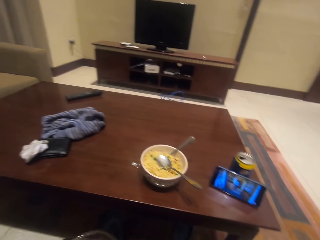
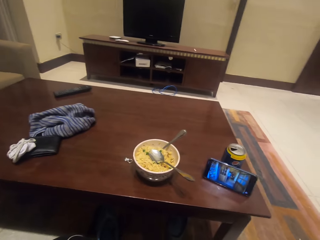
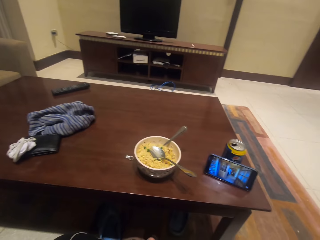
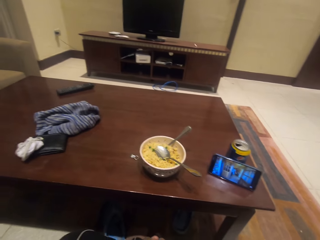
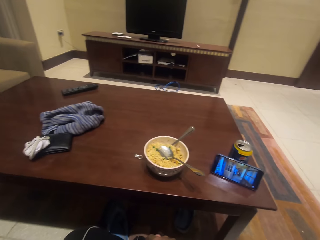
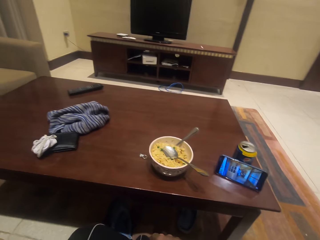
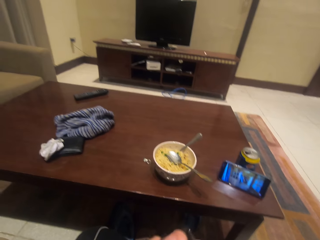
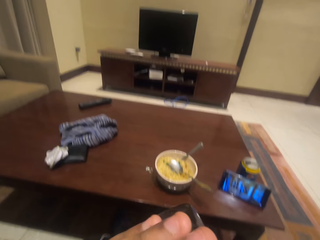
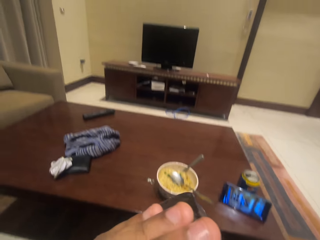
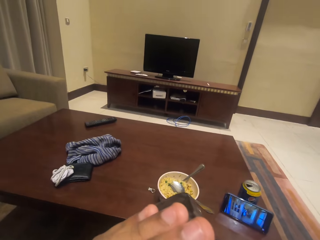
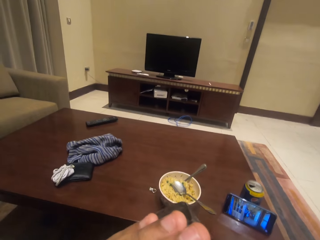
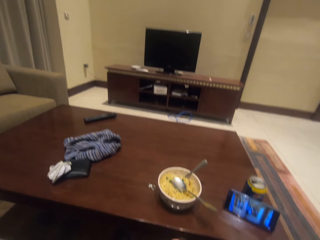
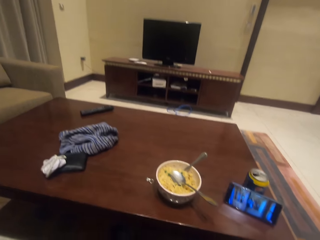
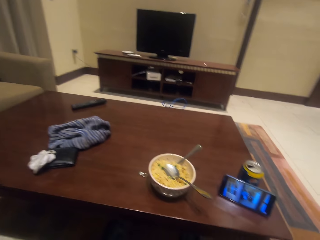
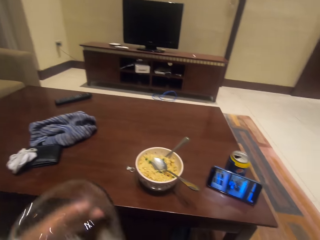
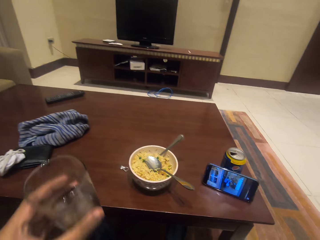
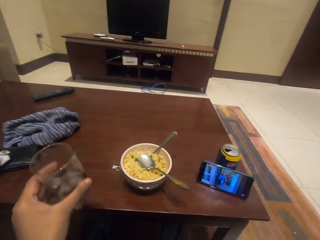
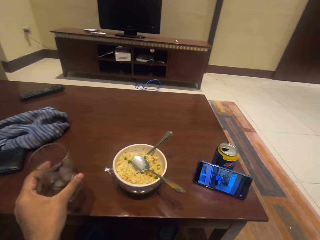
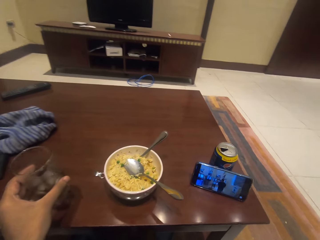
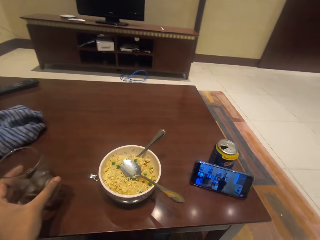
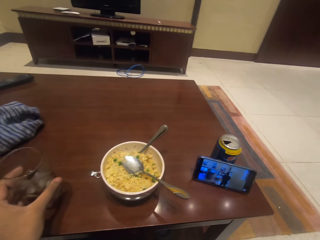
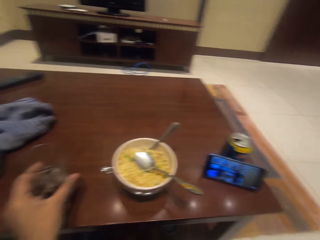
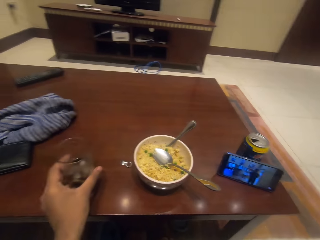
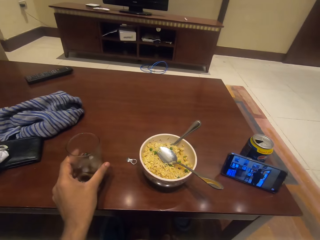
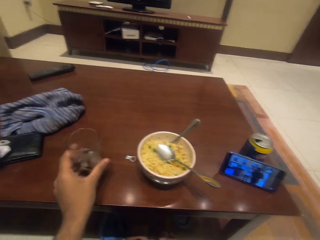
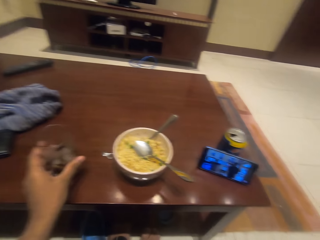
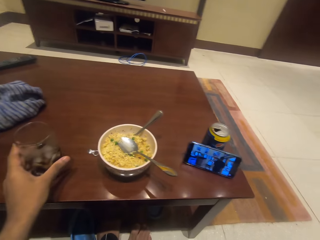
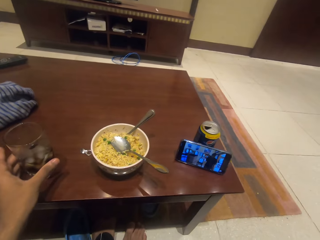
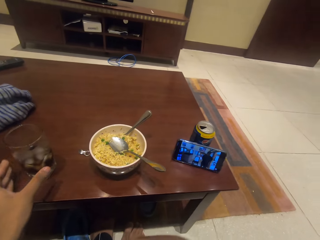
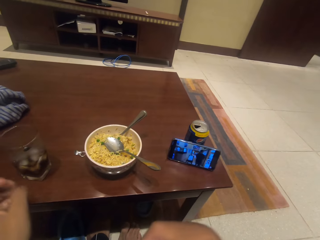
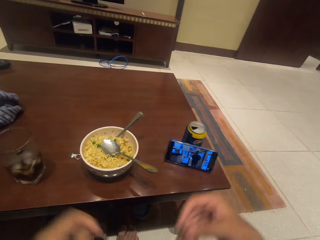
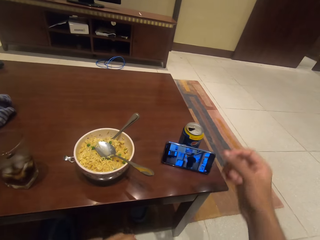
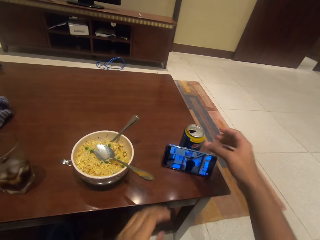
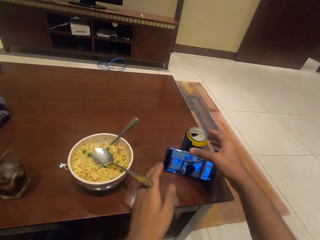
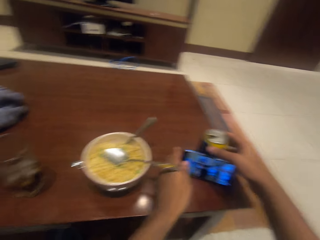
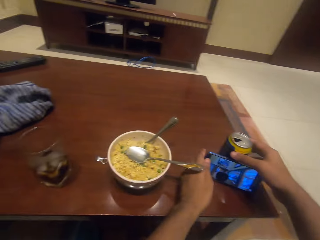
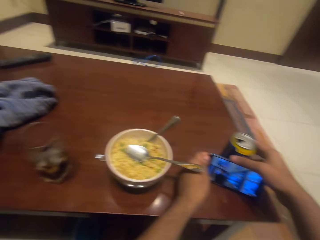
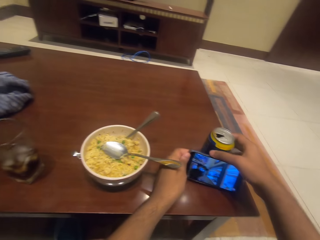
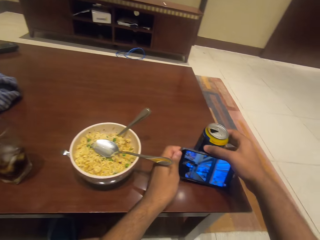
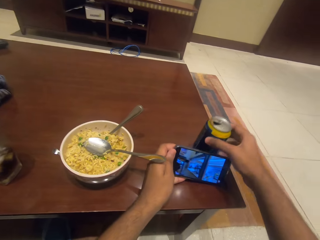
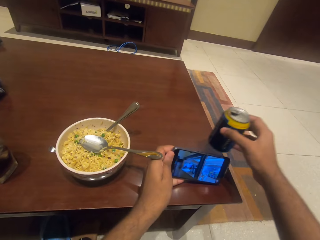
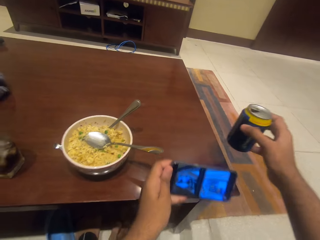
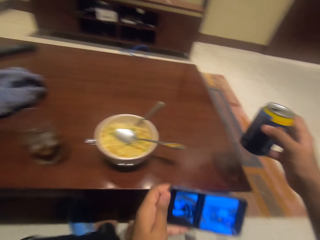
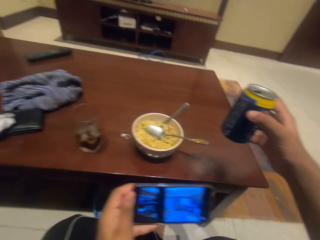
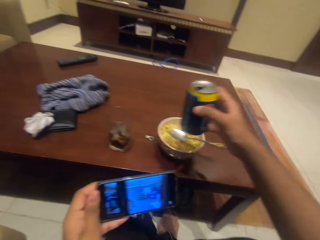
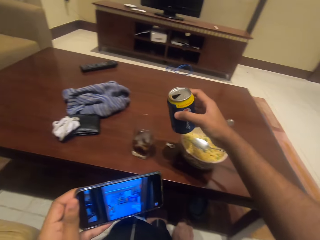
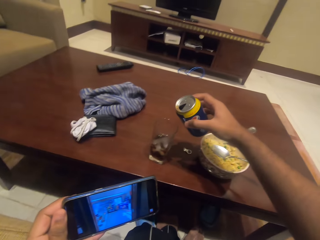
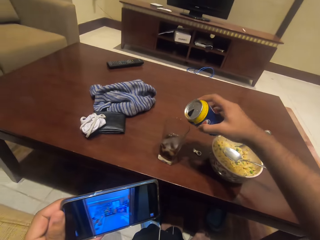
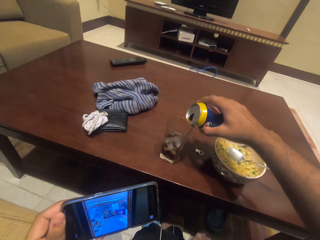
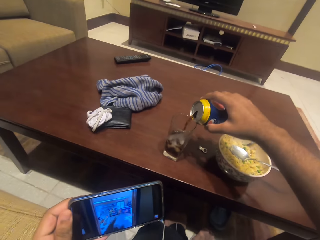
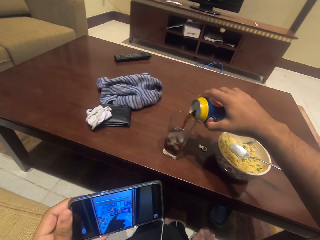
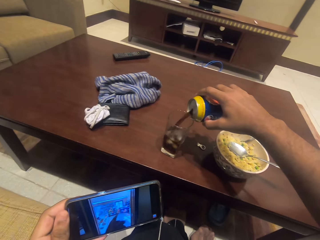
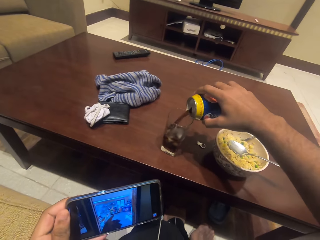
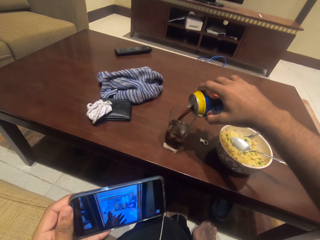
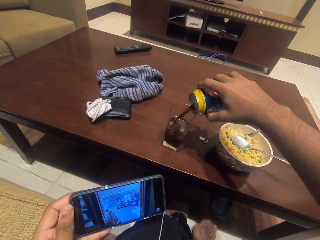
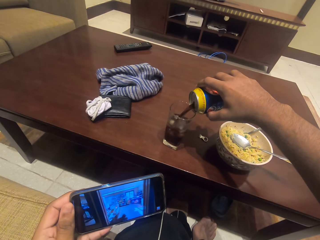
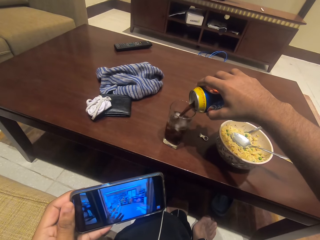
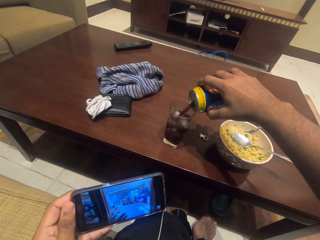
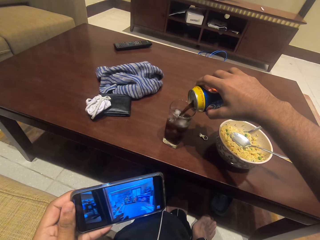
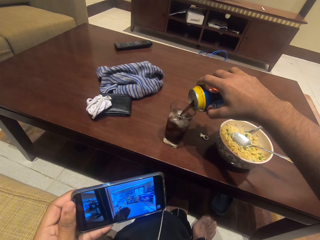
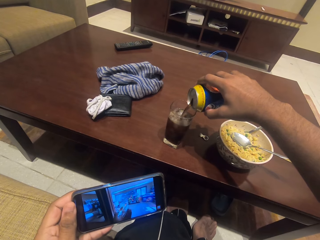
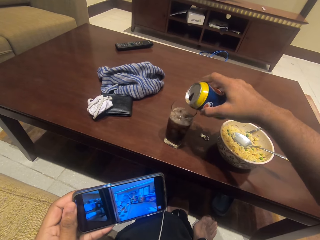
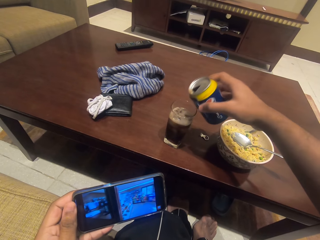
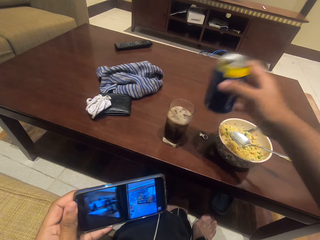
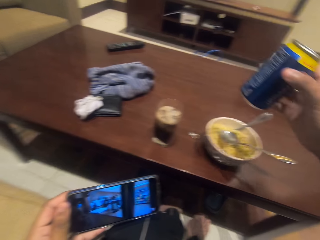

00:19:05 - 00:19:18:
The camera wearer puts the glass on the table. They pick up the phone. They take the drink or soda can from the table. They pour the drink in the glass.

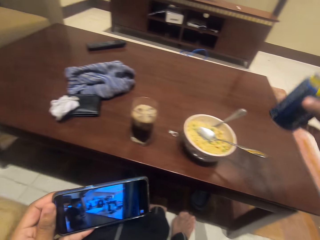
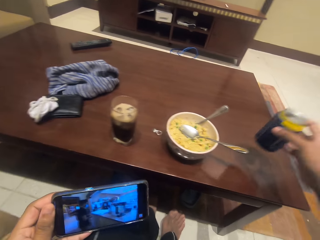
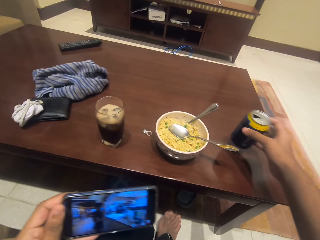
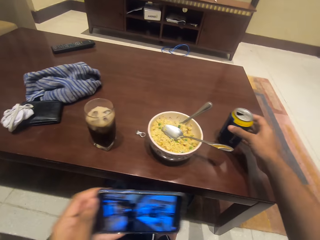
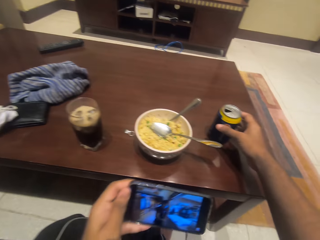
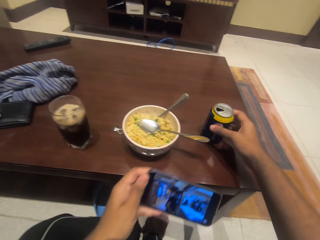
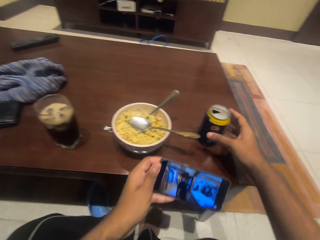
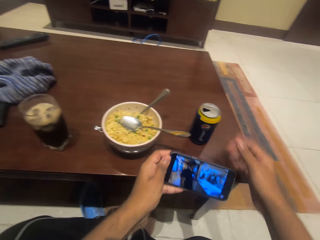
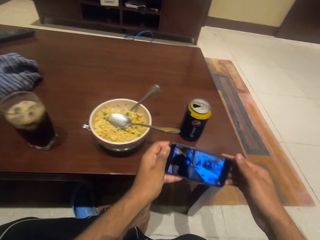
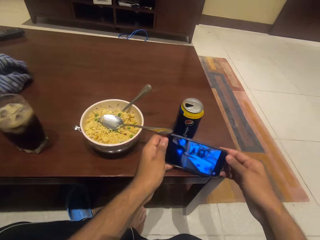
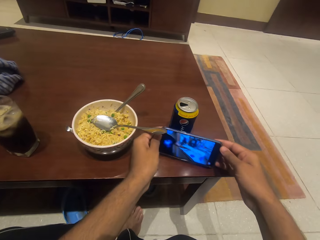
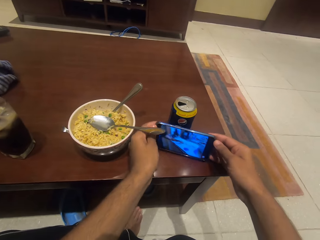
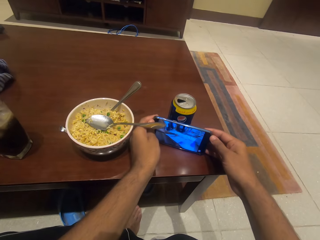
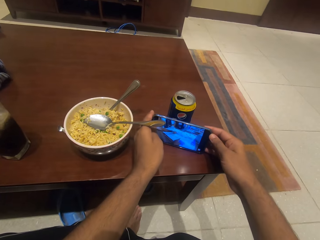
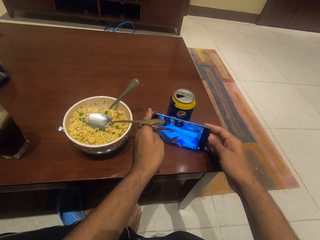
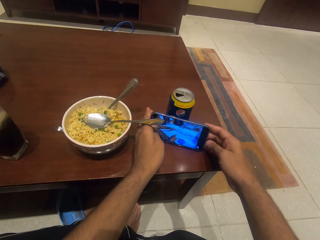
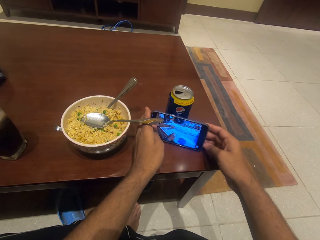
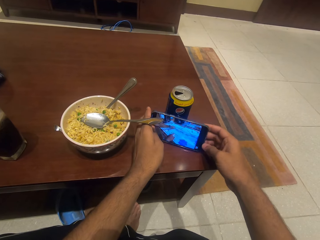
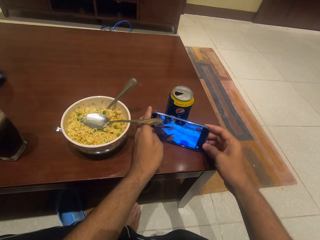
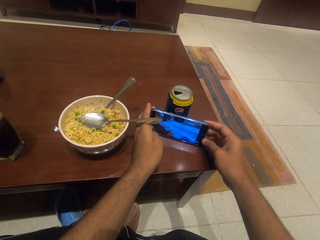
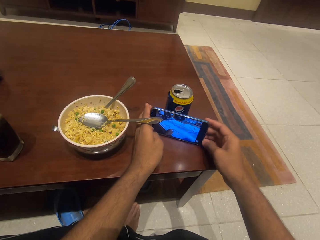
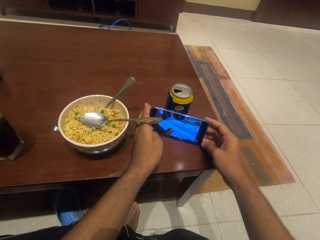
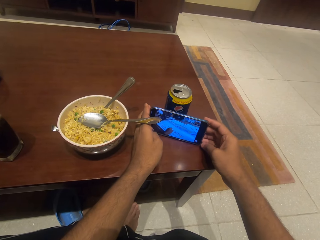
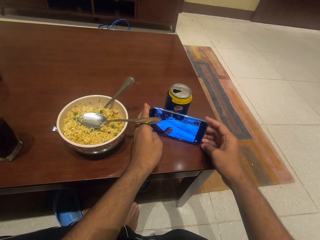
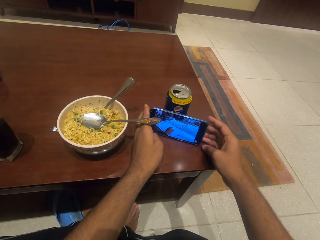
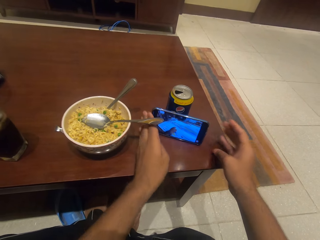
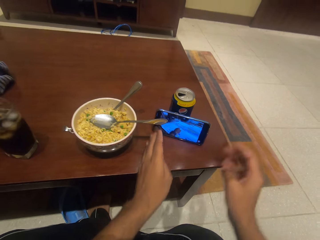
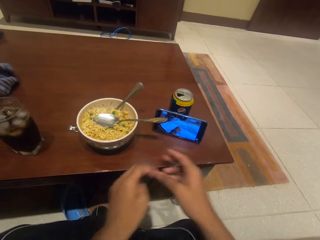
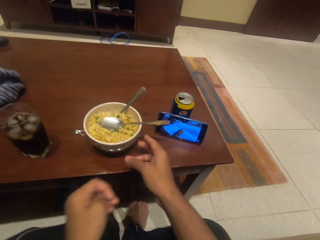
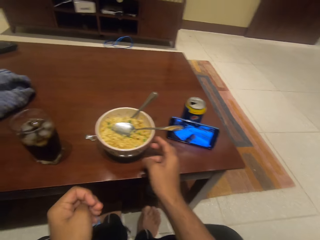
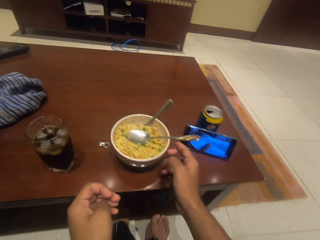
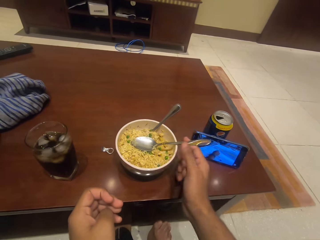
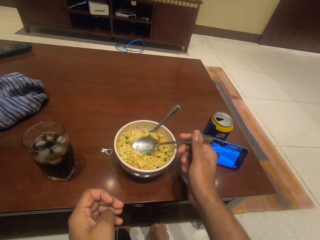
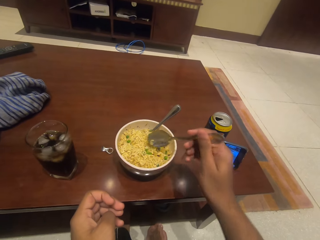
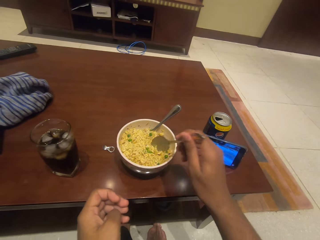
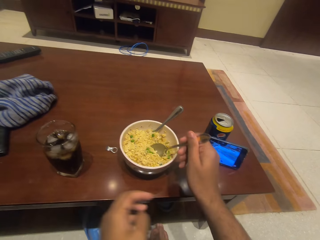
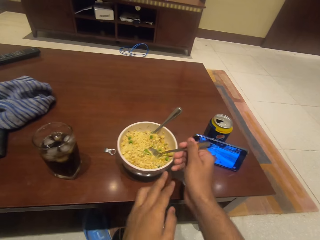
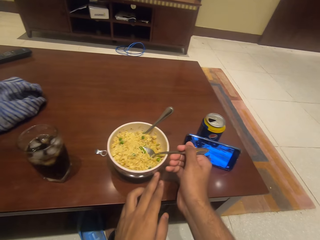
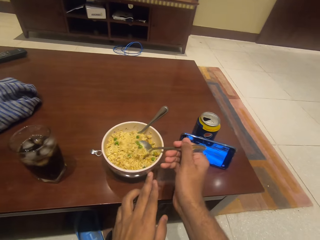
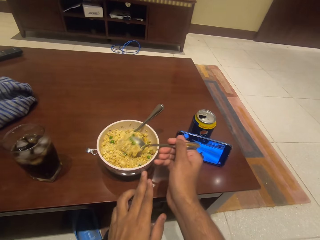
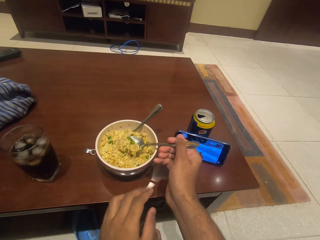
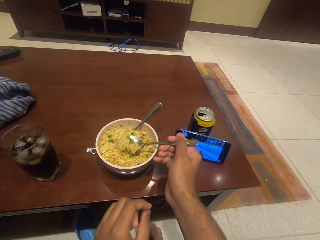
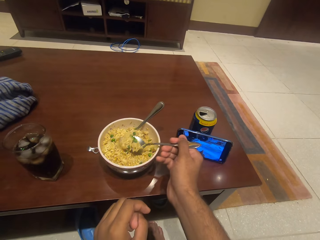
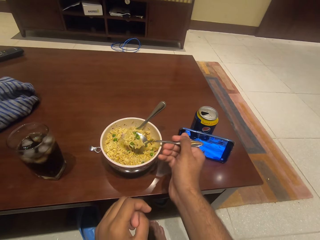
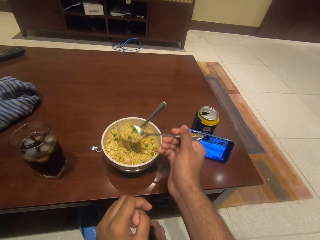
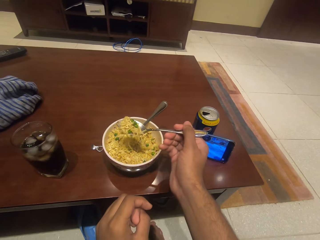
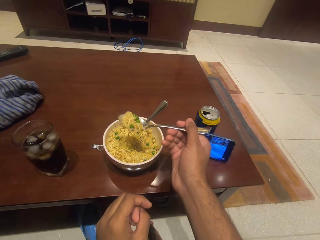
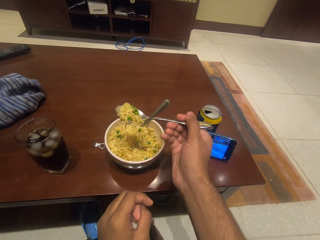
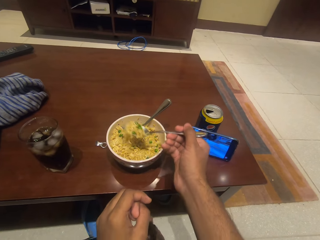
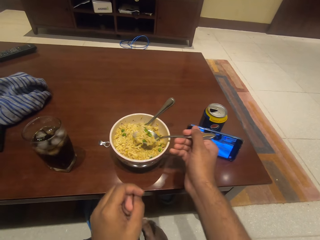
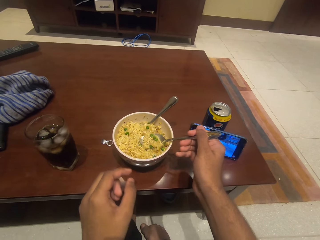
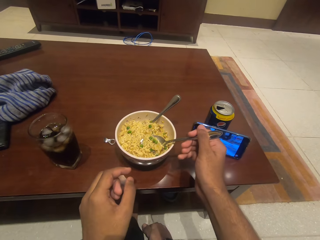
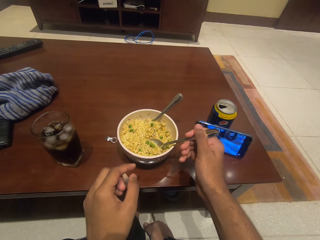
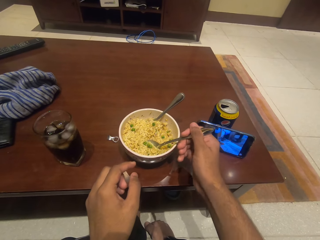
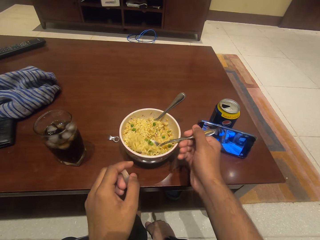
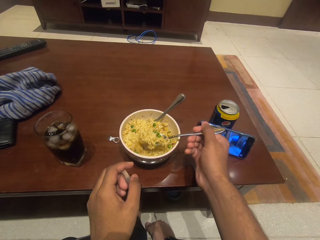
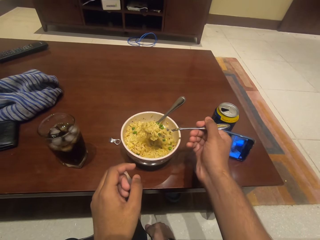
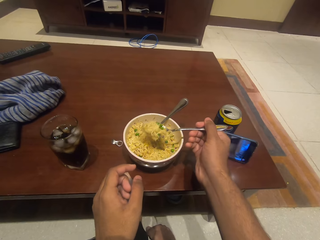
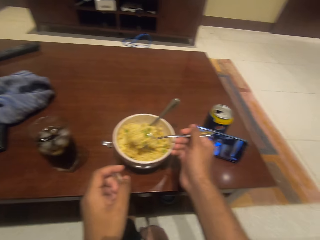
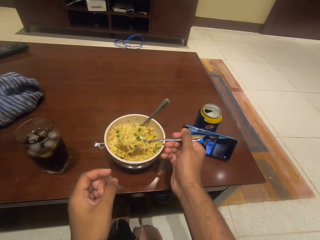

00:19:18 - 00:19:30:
The camera wearer puts the drink on the table. They place the phone beside the soda can on the table. They scoop the food.
